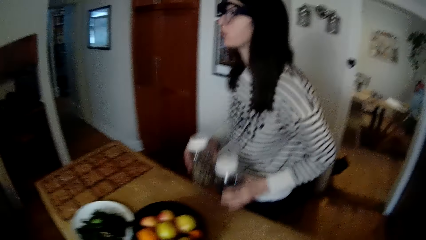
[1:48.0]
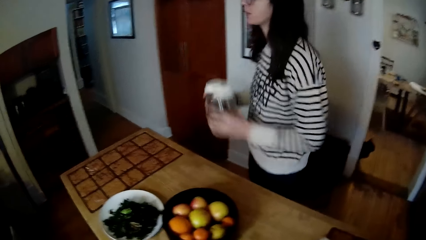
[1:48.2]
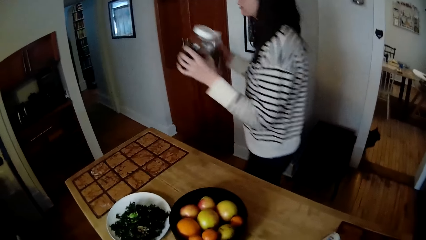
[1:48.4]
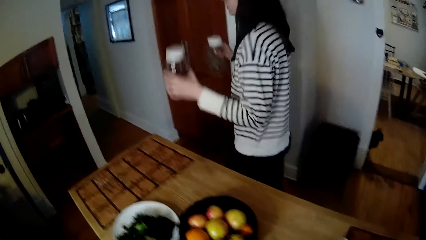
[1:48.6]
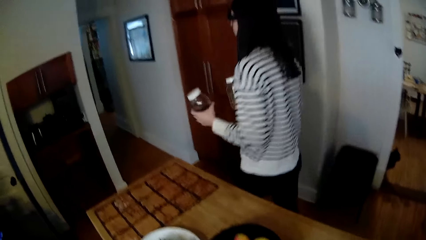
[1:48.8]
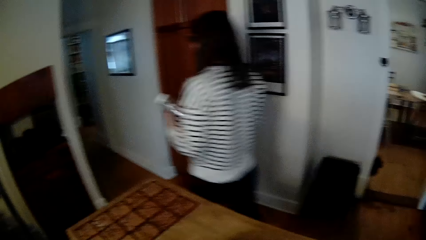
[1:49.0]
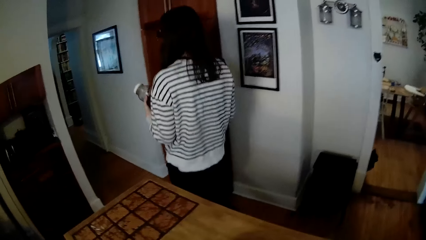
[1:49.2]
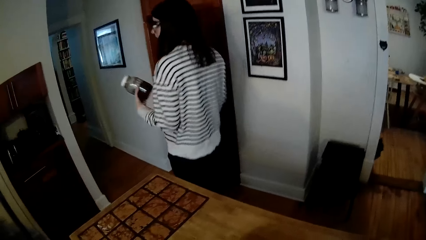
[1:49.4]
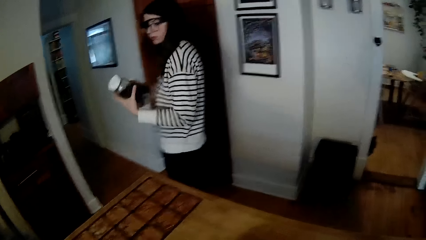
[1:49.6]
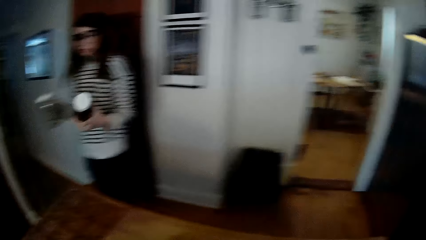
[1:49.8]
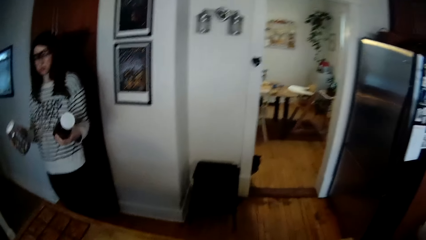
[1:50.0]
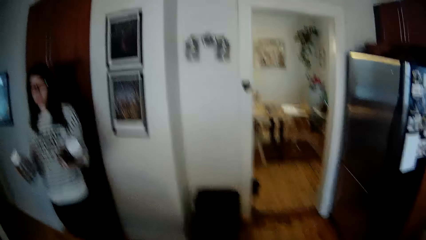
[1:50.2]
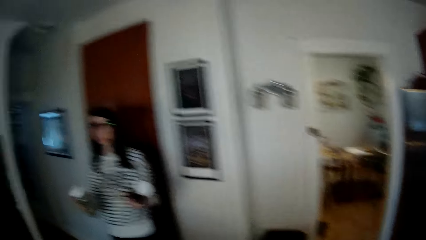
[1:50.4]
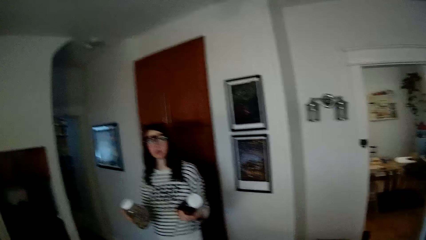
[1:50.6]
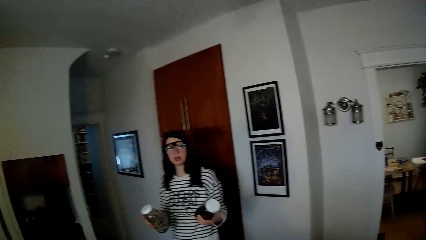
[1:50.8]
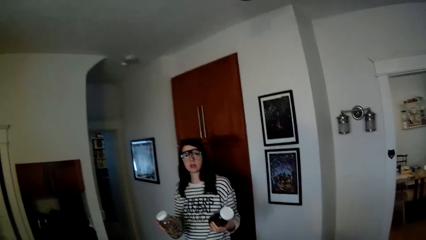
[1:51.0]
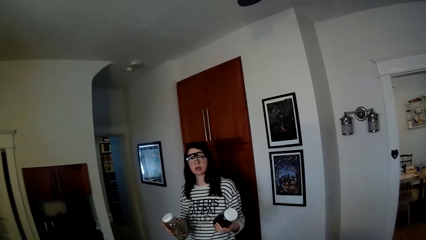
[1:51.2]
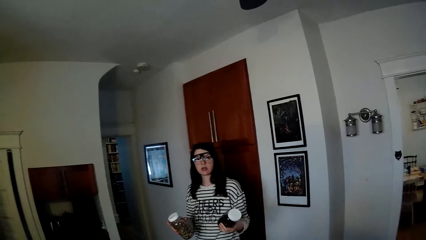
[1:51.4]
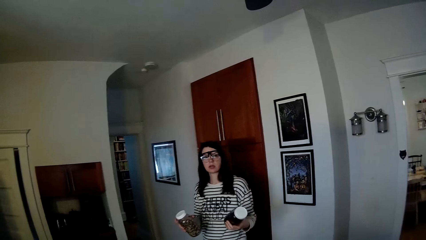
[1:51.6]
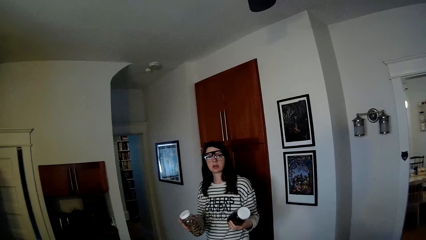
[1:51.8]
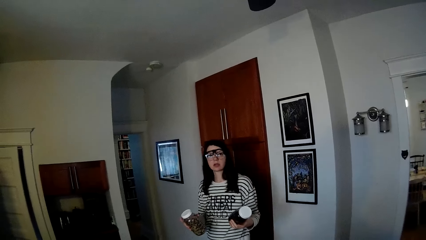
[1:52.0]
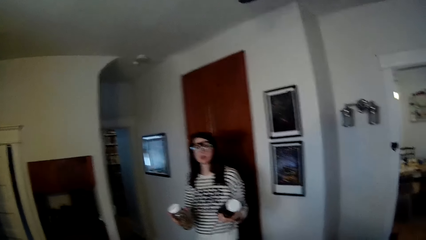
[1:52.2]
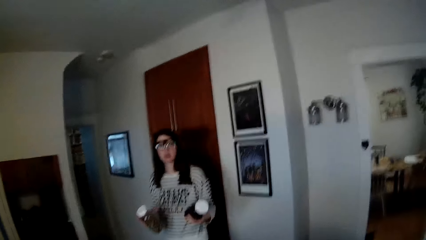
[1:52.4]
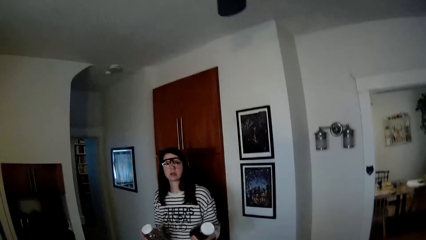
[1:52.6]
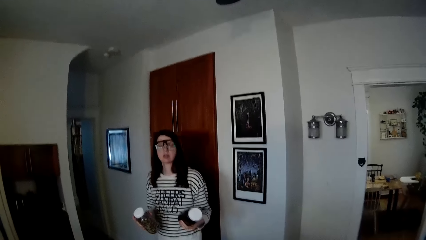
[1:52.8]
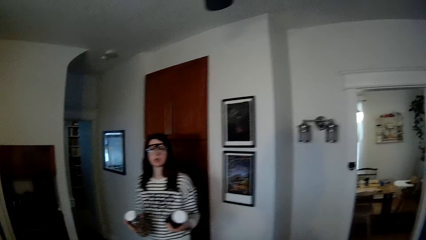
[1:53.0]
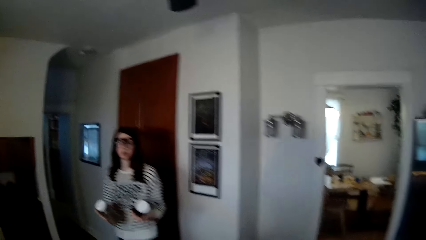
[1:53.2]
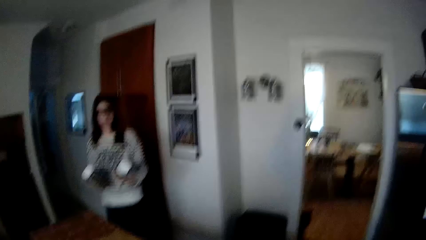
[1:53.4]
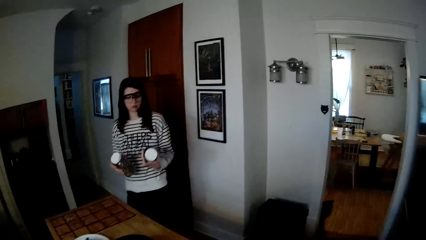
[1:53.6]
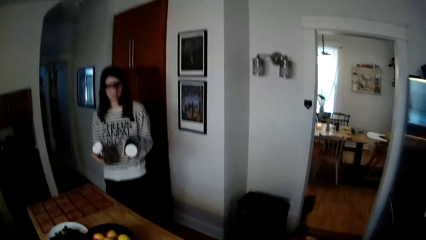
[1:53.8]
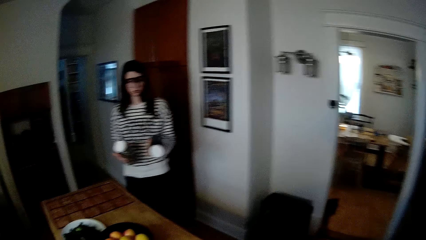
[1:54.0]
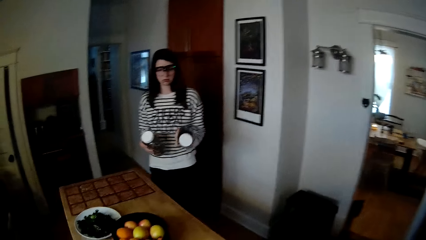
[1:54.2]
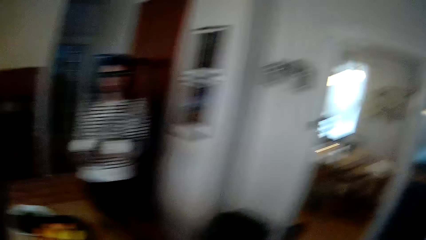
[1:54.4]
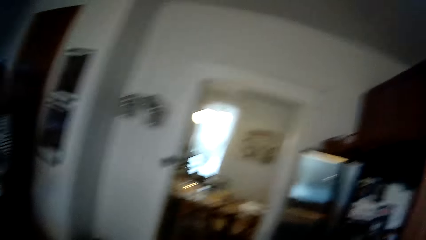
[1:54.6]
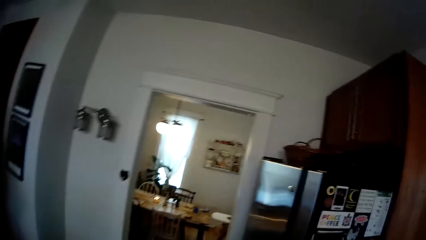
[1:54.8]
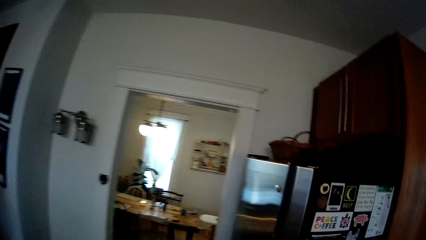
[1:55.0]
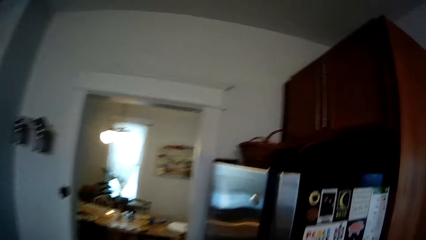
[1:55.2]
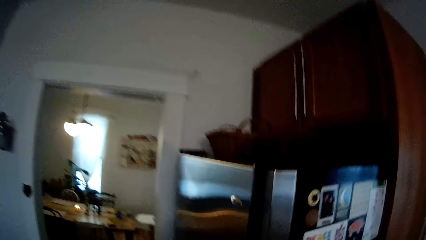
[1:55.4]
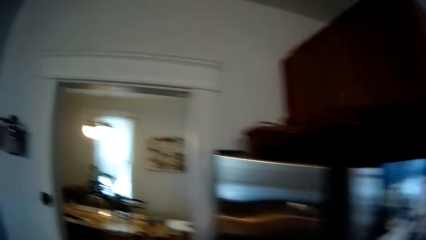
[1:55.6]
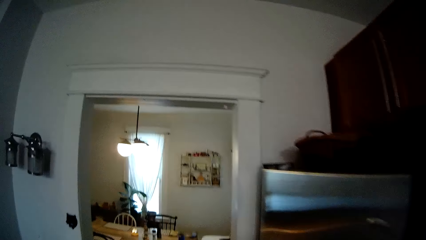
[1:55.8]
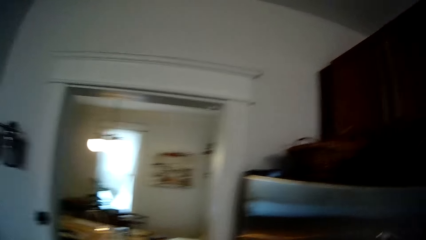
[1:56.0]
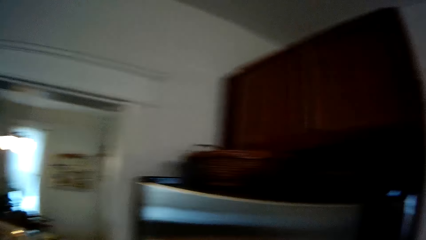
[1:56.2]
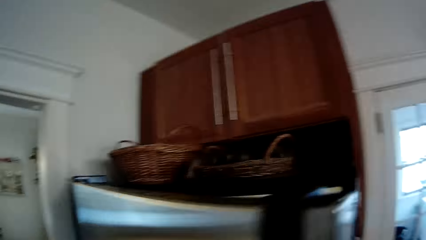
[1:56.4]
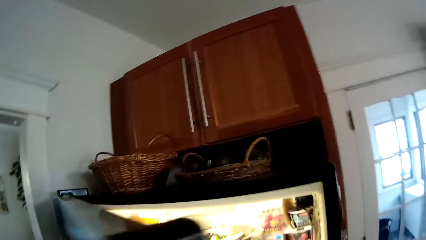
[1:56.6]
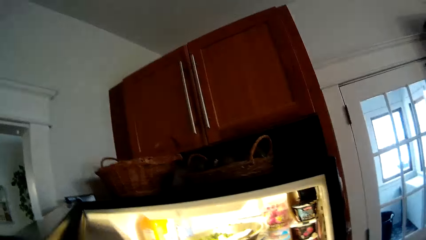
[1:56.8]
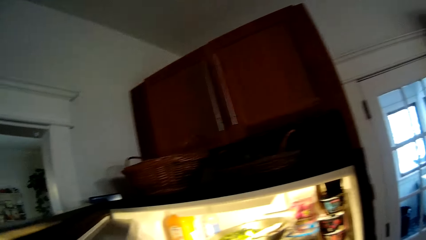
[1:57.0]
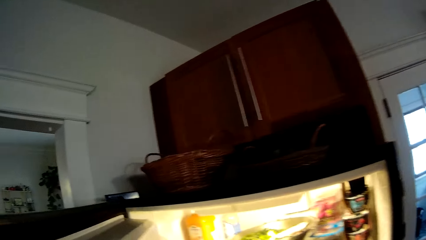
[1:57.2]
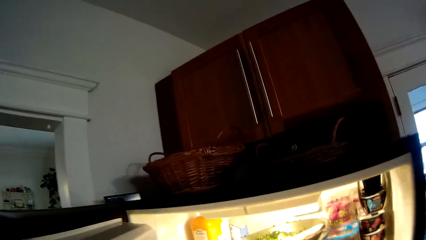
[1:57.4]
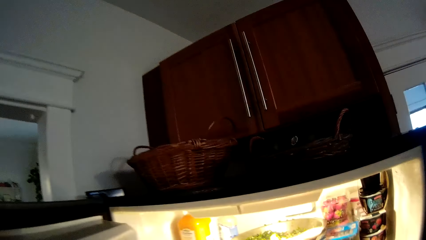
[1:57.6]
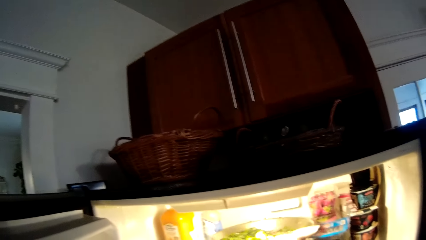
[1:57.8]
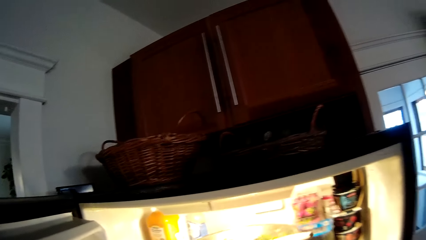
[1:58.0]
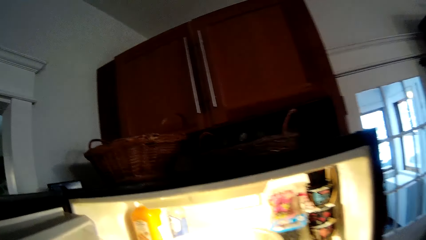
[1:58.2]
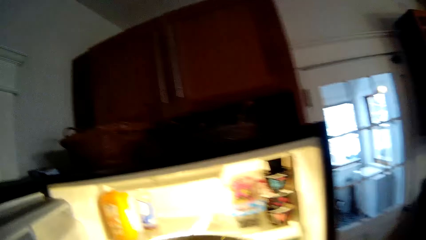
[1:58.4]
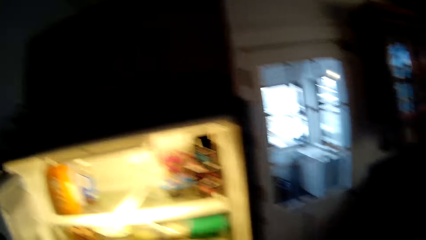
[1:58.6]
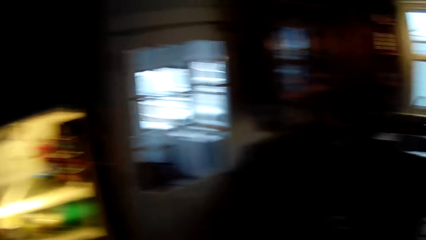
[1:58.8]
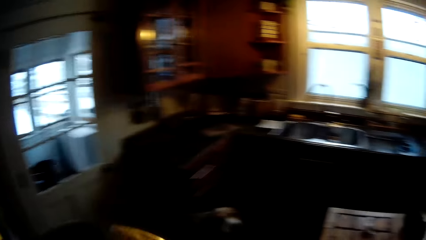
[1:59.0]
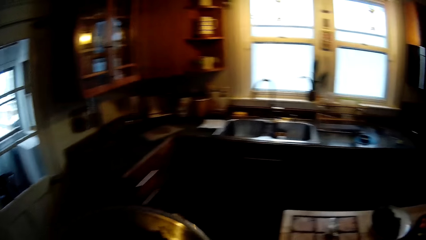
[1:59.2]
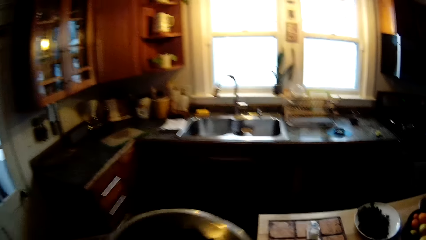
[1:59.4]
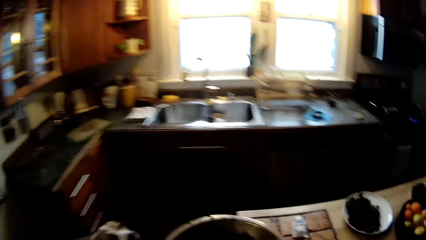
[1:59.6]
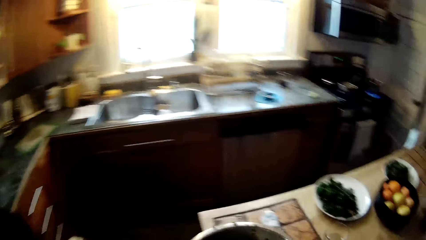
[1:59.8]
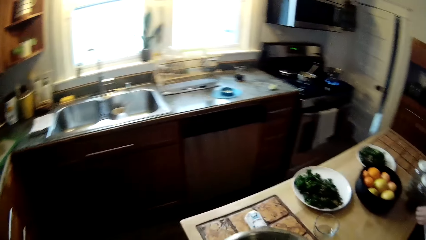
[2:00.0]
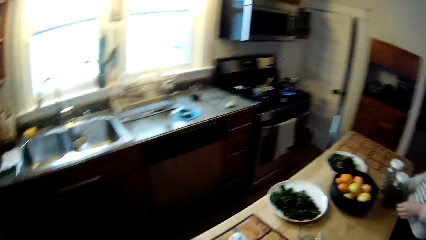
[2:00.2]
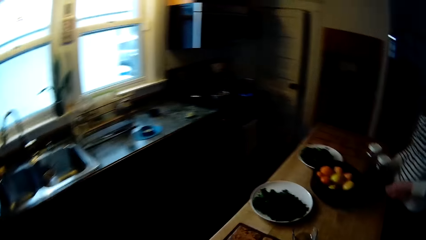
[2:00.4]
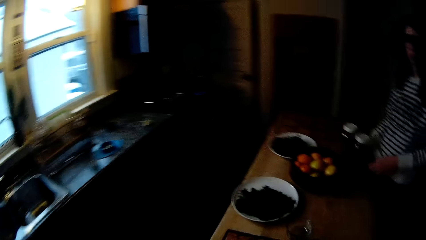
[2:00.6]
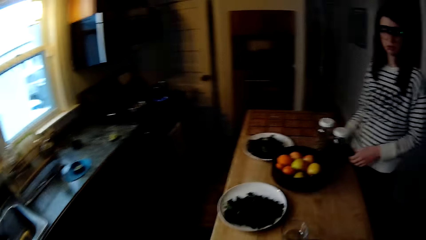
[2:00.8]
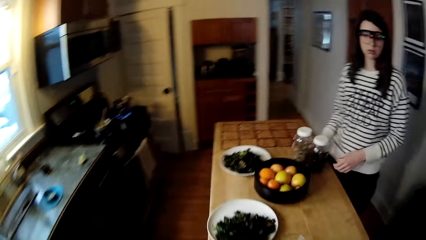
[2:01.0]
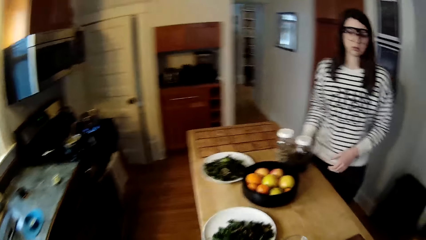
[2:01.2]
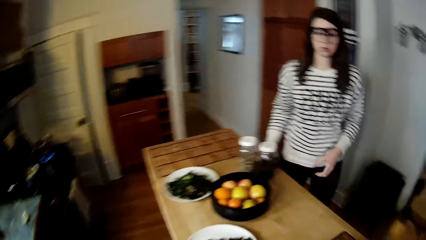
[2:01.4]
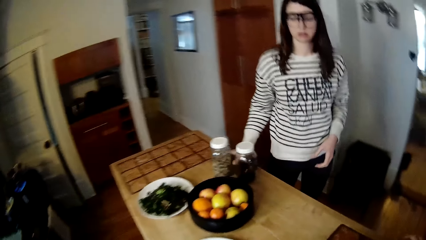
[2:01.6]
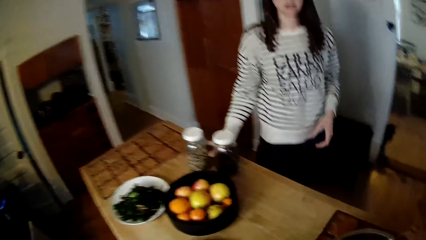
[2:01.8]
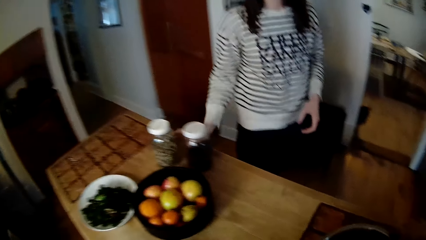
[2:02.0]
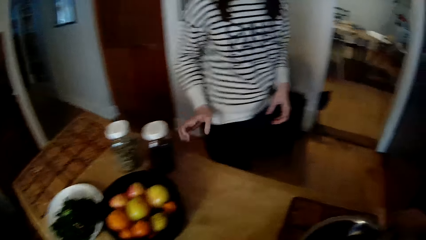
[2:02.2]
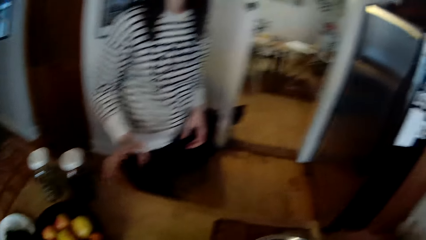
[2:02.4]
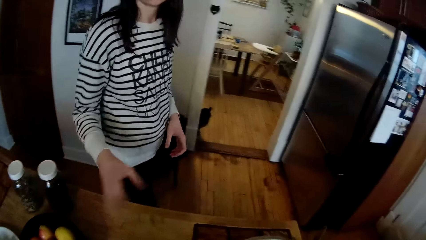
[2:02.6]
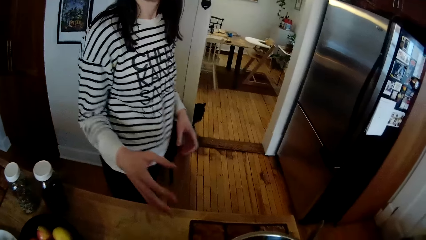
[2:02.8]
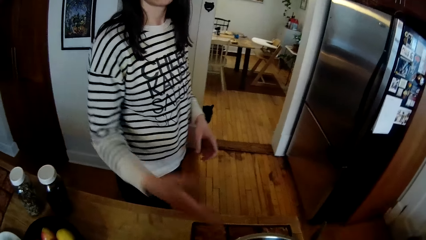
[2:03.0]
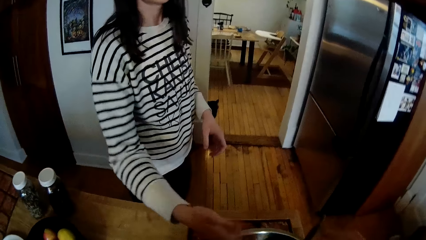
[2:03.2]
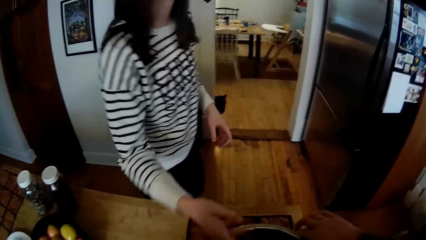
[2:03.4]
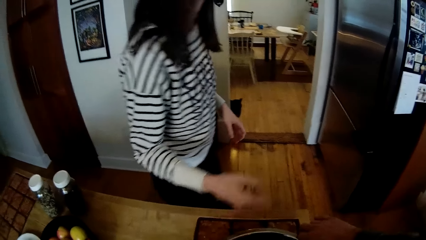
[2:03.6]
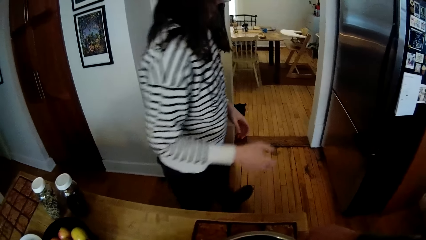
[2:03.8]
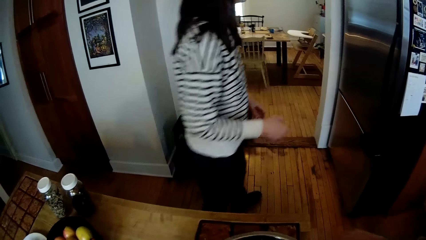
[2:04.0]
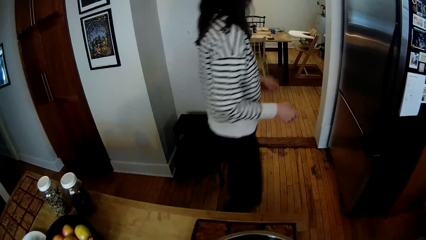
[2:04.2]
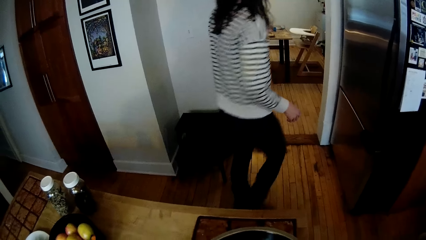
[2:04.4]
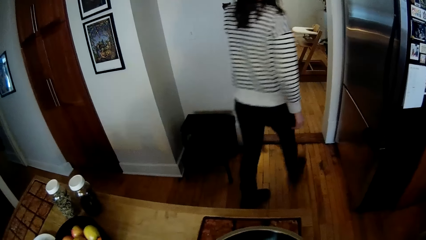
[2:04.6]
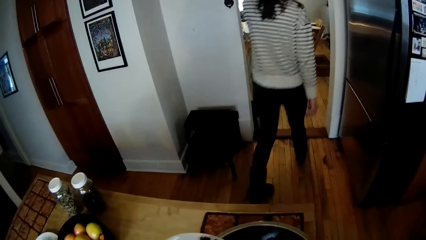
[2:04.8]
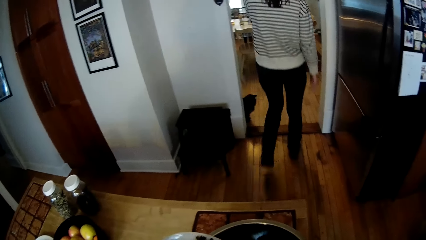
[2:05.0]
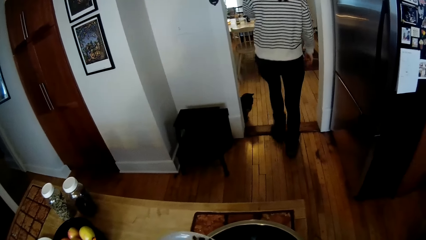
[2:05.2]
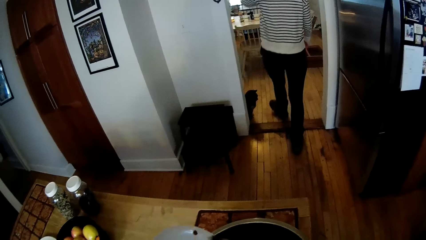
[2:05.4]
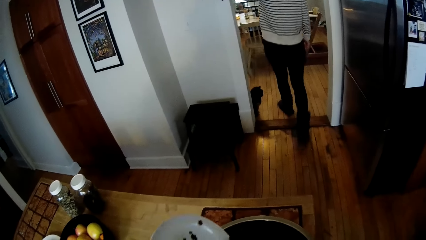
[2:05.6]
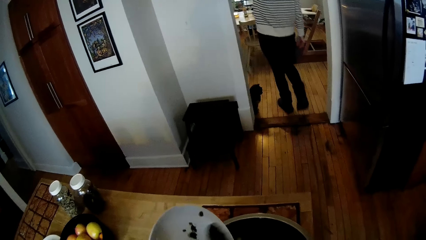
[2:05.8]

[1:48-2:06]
The woman picks up the jars or bottles from the table with her hands. She carries the bottles in her hands, walks on the floor and turns around. The camera wearer opens the refrigerator with his left hand. The woman opens the fridge. The camera wearer picks up the container of vegetable from the refrigerator with his right hand. The woman moves a bowl in the fridge. The camera wearer drops the container of vegetable on the table with his right hand. The woman removes her hand from the table and walks on the floor. The camera wearer pours vegetables from the plate into the container of vegetable with a spoon in his right hand.
